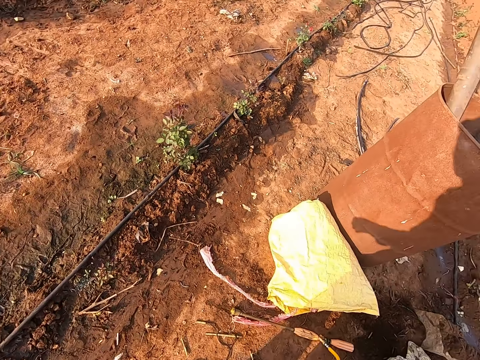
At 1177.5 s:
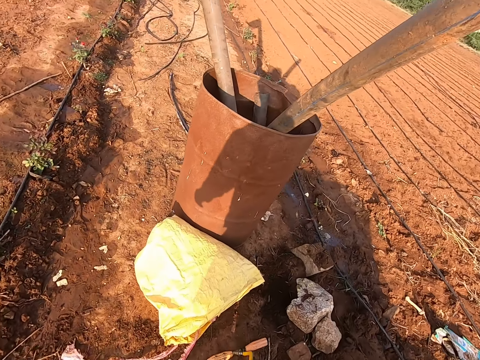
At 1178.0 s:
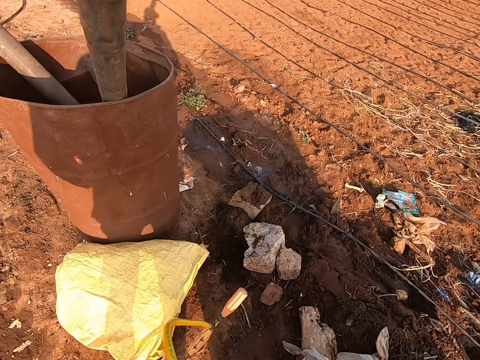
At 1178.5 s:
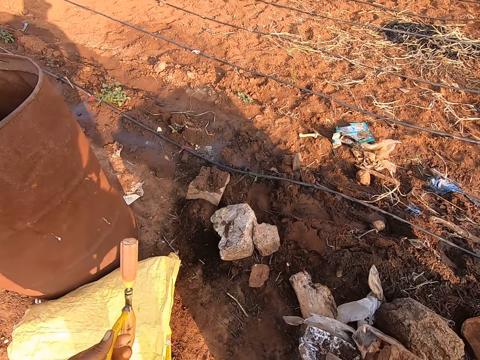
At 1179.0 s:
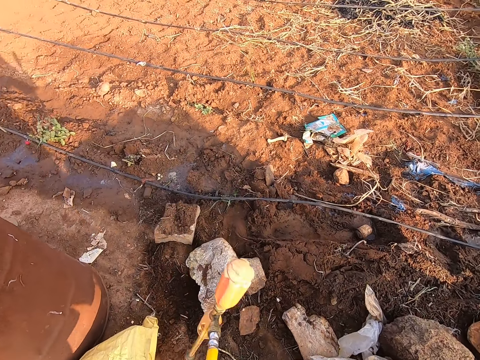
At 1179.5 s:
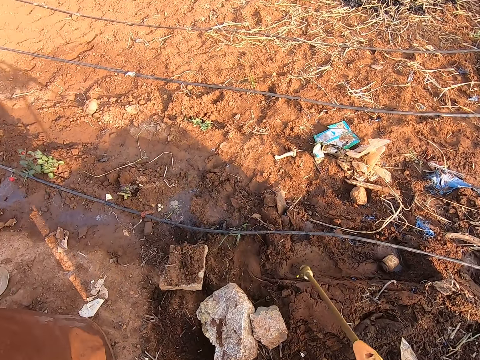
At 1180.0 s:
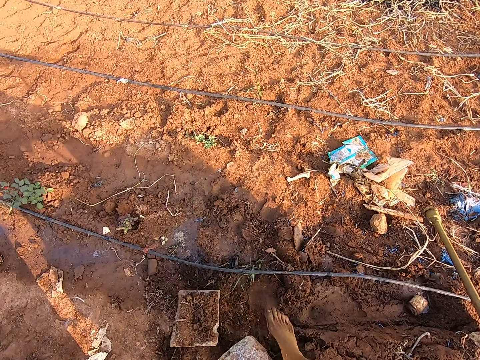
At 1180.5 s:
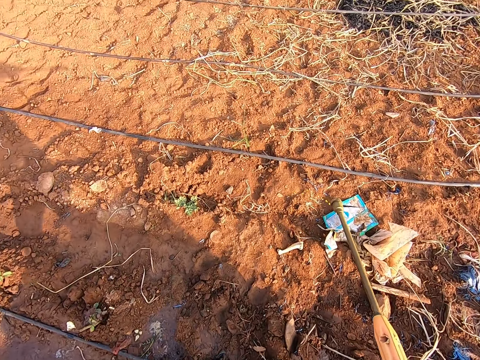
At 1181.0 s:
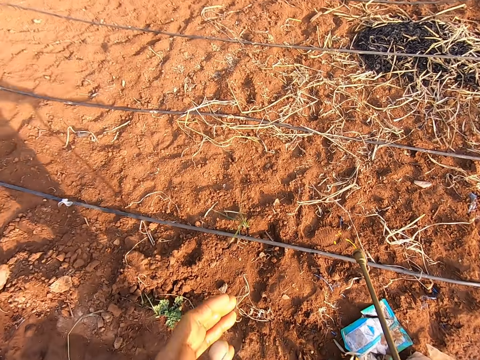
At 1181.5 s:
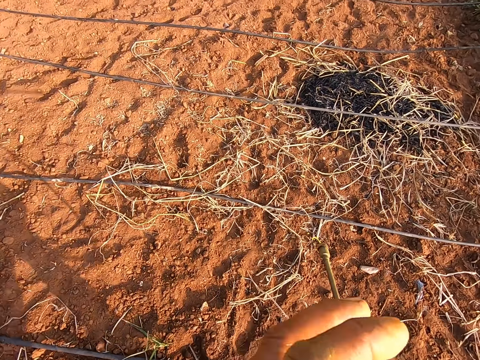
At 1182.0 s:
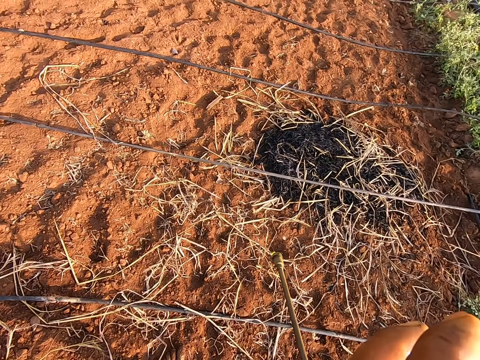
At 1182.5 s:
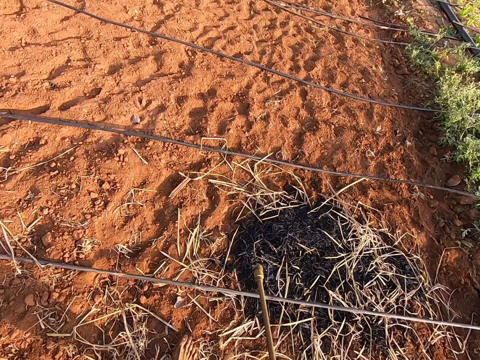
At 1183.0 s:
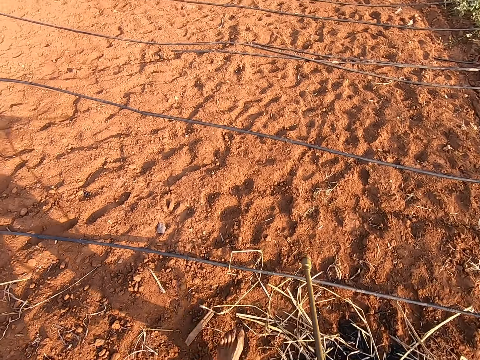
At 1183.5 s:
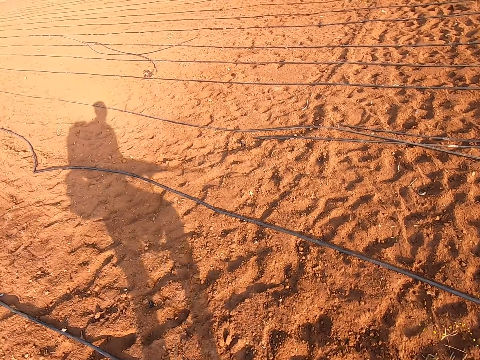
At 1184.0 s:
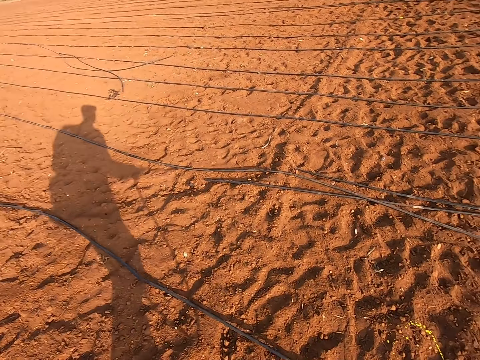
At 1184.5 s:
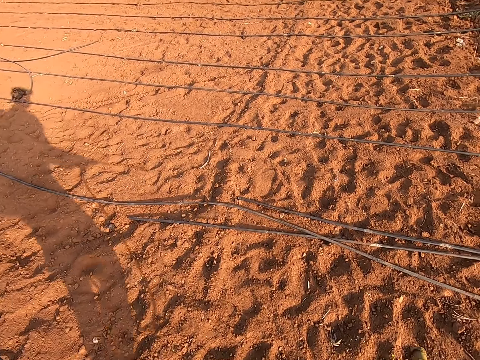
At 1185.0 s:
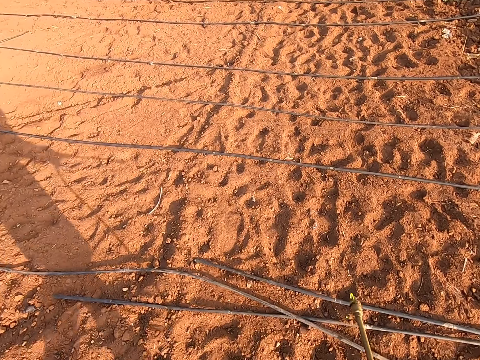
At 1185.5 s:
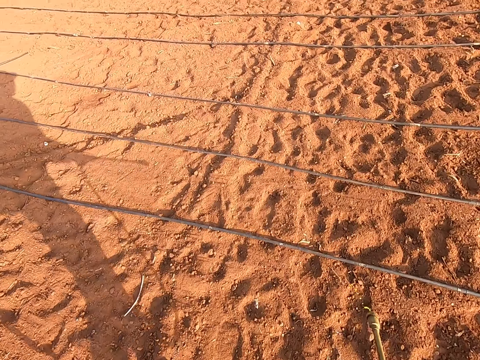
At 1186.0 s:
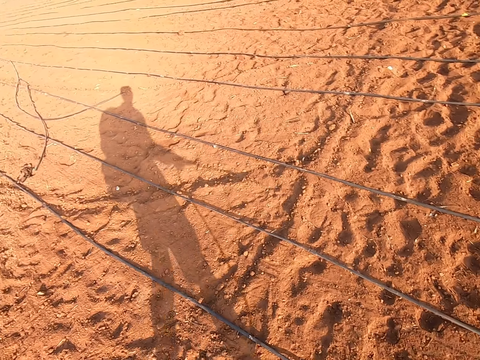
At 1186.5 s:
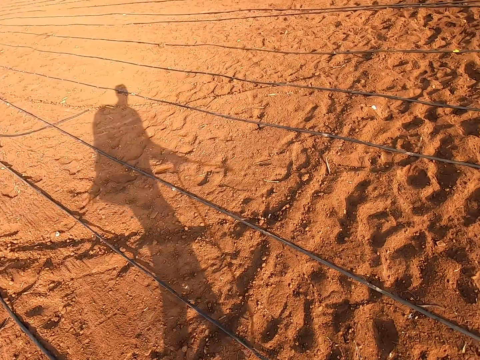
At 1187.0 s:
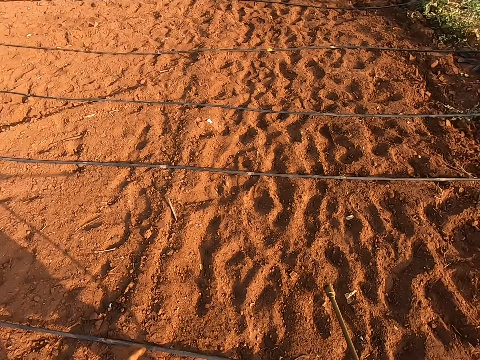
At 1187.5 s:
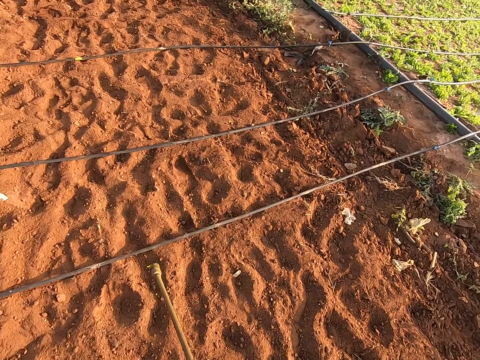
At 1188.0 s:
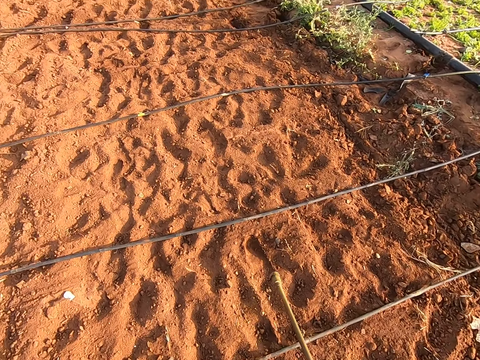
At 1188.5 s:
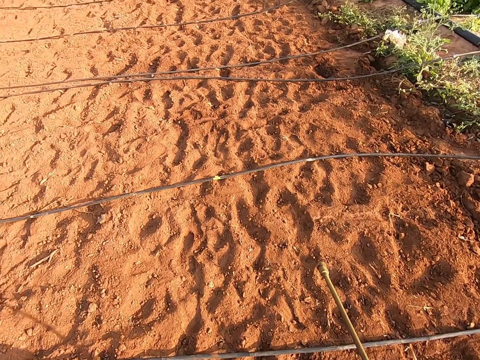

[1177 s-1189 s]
The camera wearer picks the nozzle of the knapsack sprayer from the ground with his left hand. He passes the nozzle of the knapsack sprayer into his right hand. He walks around the farm. He holds the knapsack sprayer with his right hand. He moves his left hand.

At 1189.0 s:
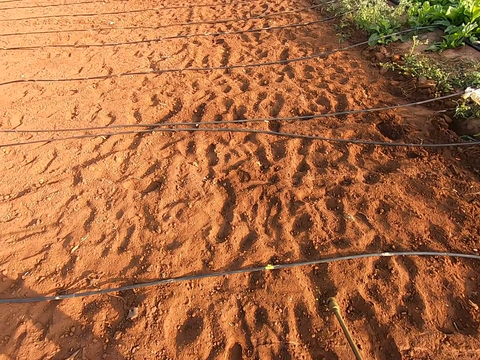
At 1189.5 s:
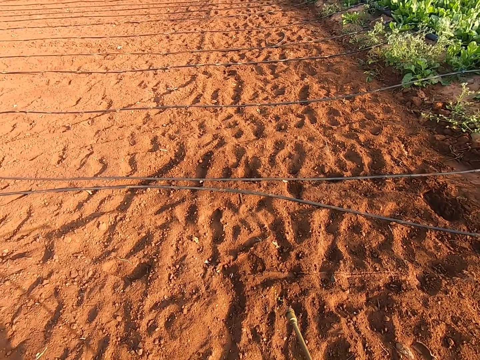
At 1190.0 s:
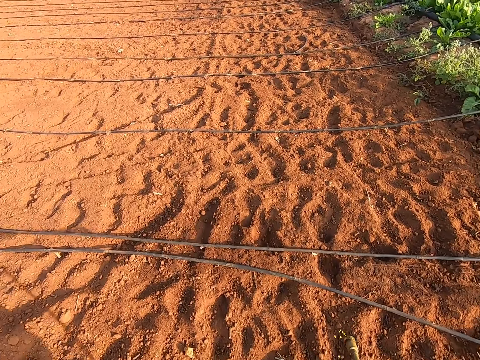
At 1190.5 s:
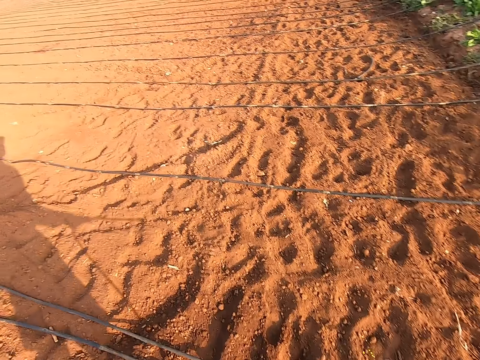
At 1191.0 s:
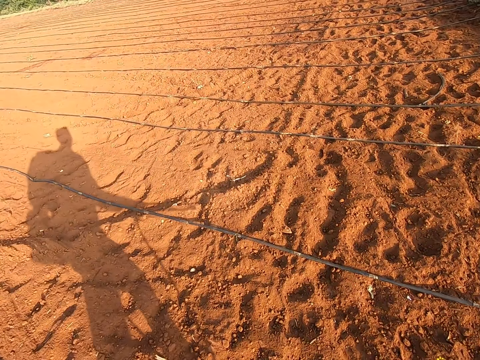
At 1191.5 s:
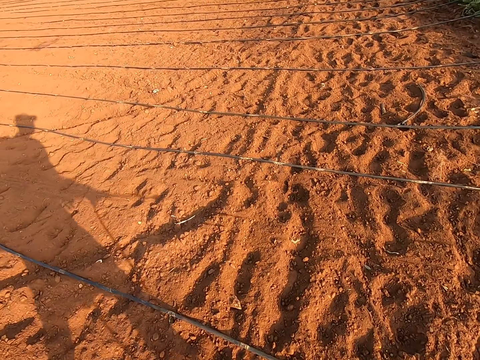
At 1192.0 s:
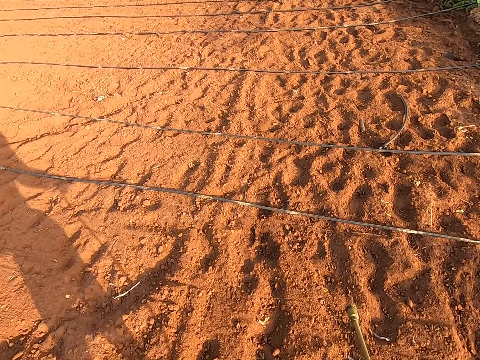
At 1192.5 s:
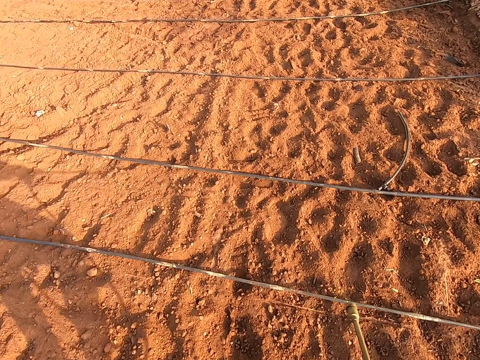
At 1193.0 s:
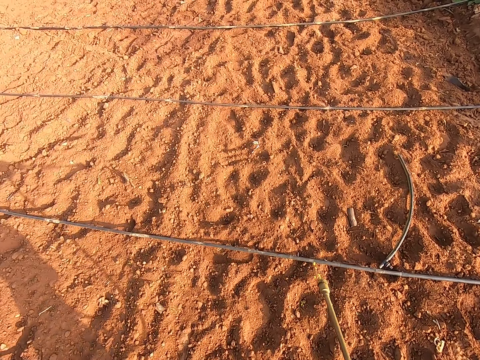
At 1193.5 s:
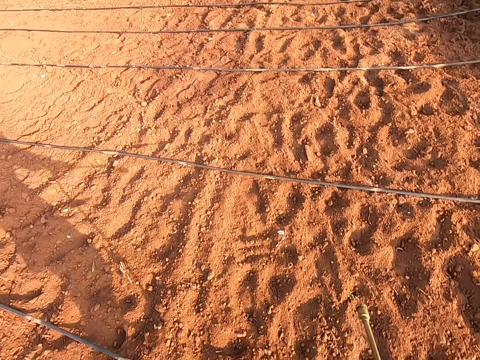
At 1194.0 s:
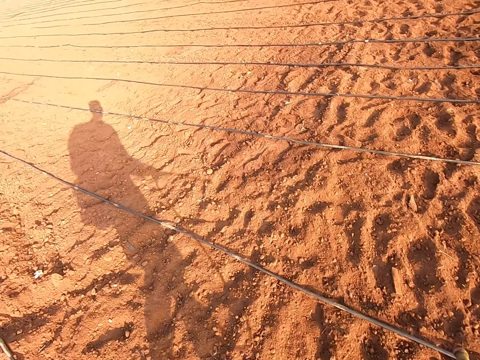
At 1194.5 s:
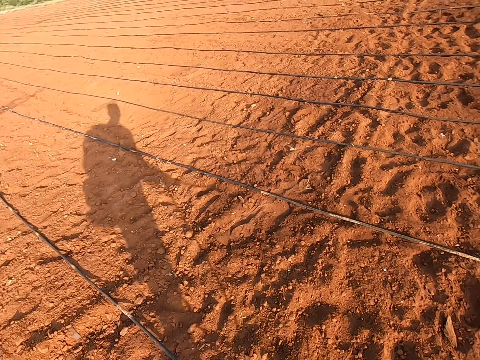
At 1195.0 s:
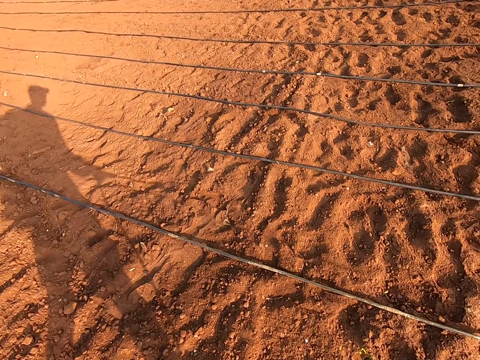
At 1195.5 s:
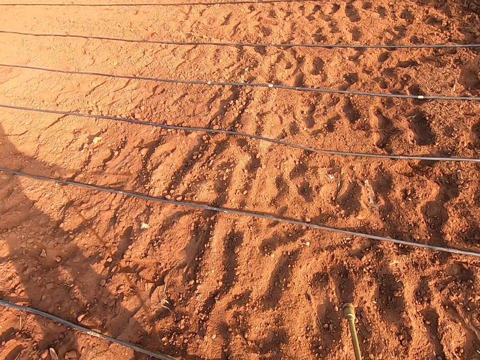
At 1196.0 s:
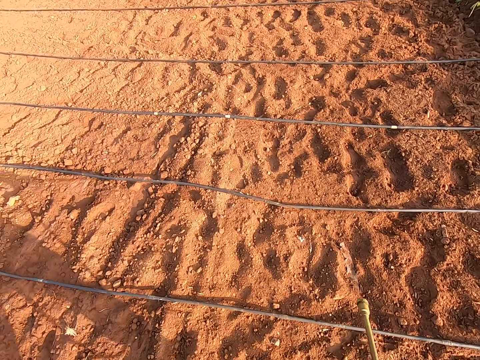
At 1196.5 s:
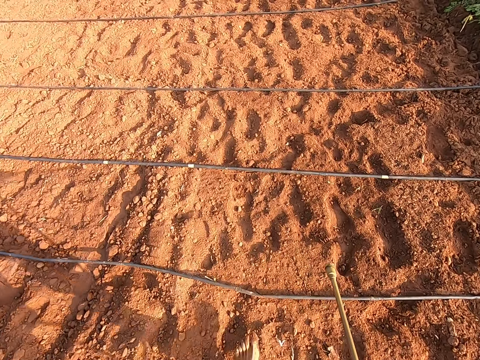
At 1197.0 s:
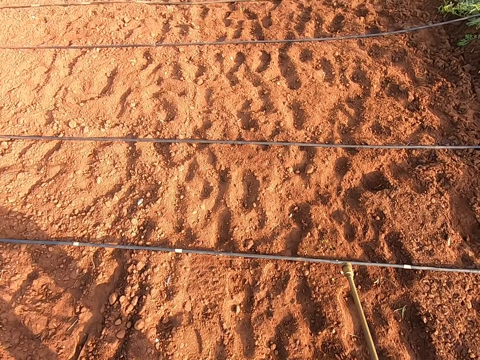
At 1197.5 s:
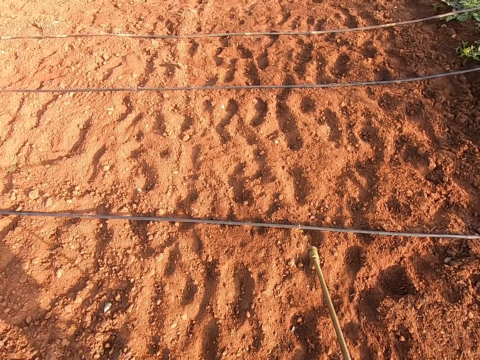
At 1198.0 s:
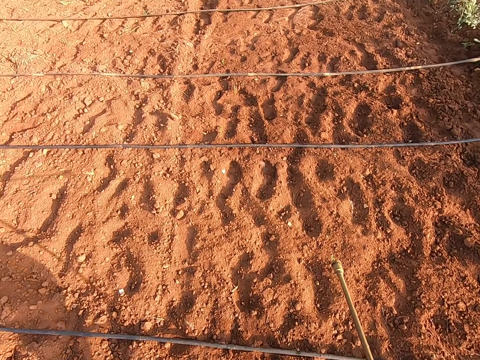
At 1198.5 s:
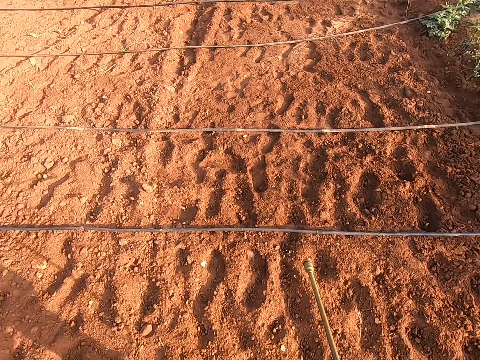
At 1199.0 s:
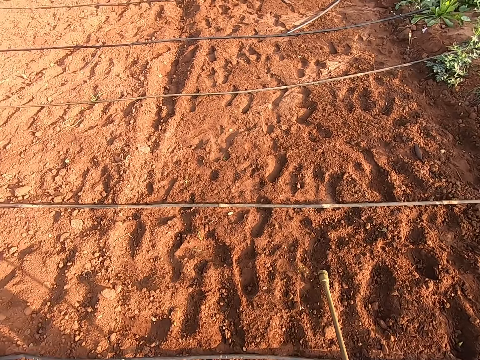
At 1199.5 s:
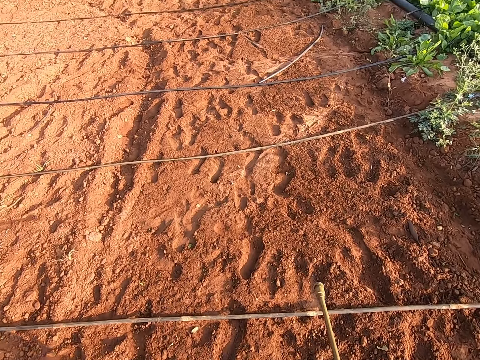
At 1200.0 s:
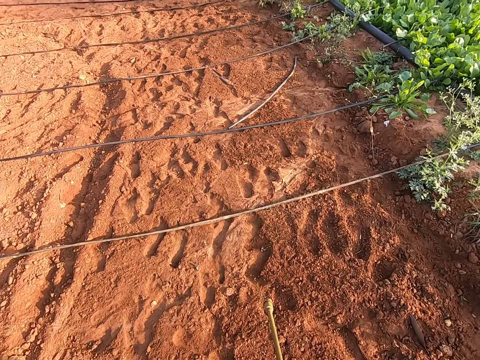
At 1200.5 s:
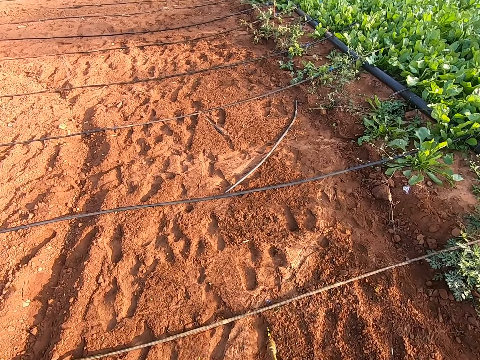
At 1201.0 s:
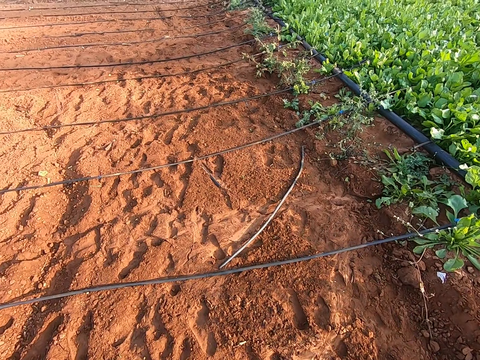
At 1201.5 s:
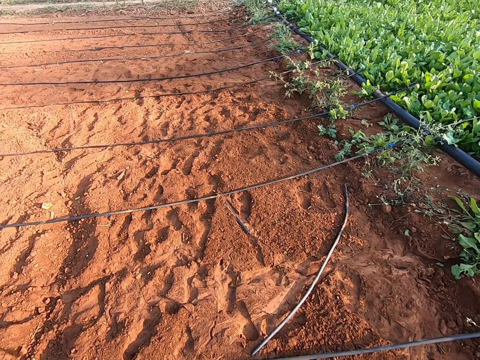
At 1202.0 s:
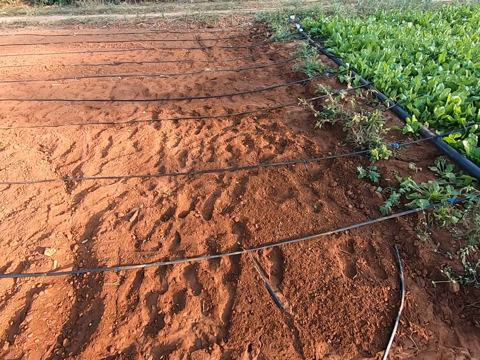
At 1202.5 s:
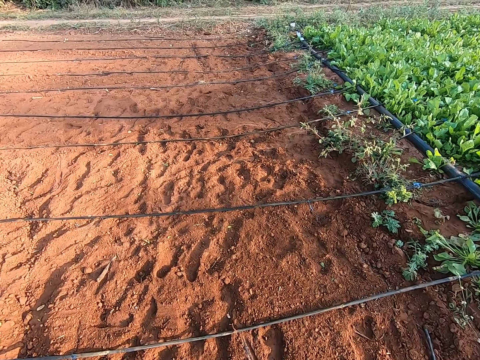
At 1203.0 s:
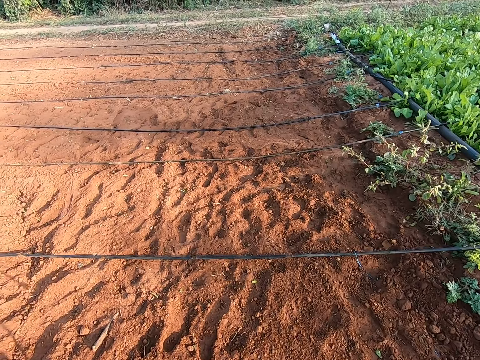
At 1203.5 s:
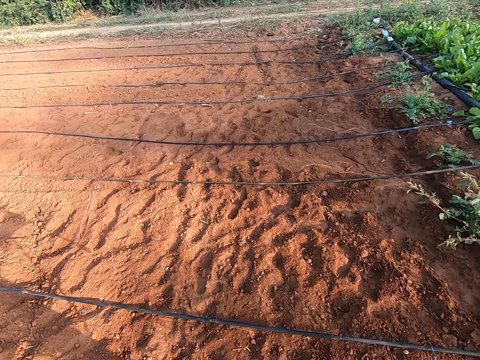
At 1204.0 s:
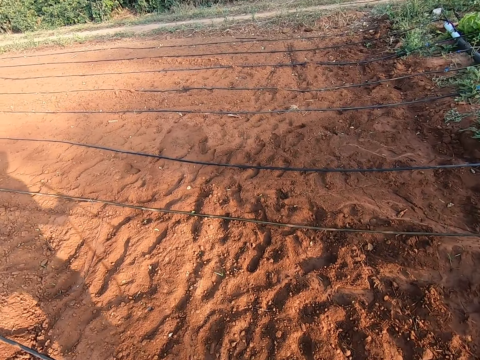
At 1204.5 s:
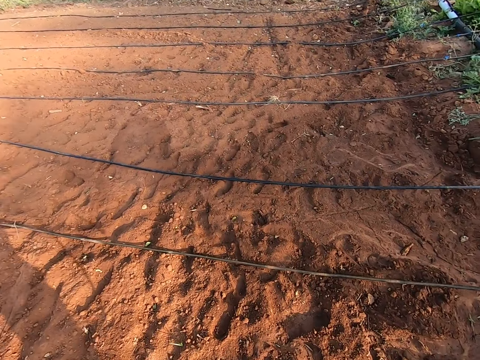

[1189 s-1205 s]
The camera wearer walks on the field.
